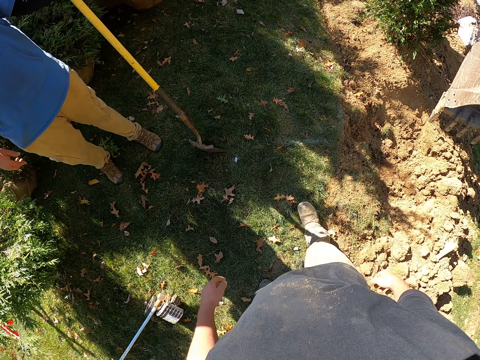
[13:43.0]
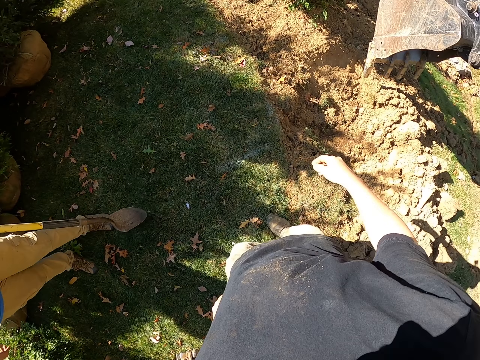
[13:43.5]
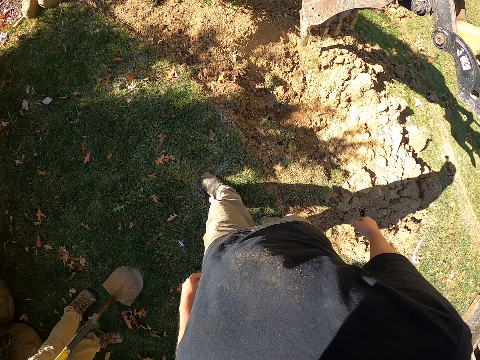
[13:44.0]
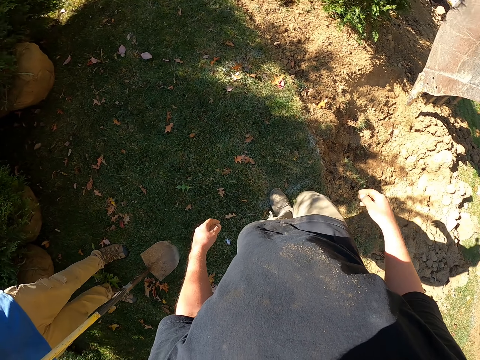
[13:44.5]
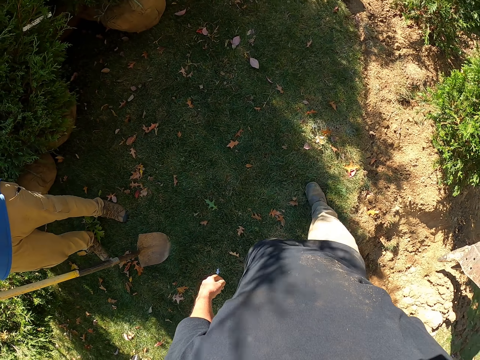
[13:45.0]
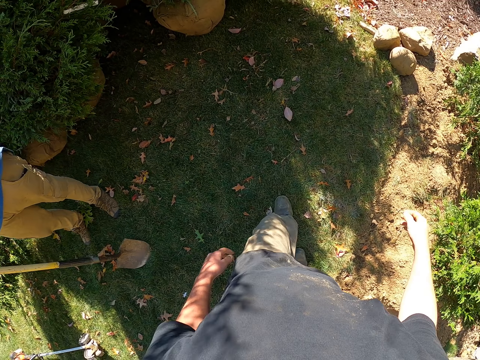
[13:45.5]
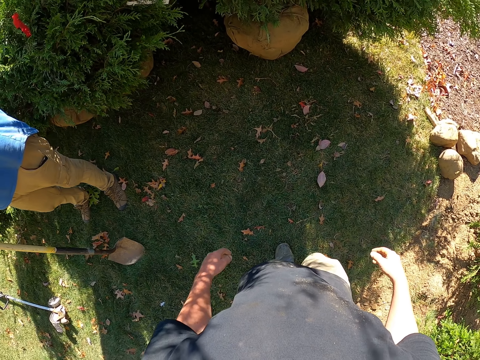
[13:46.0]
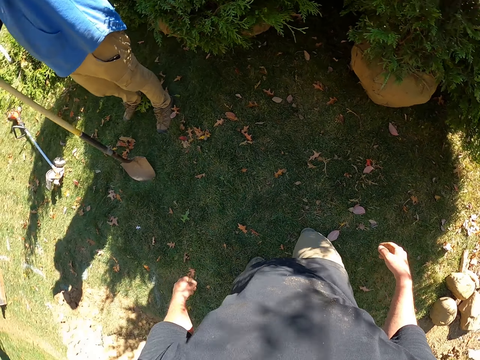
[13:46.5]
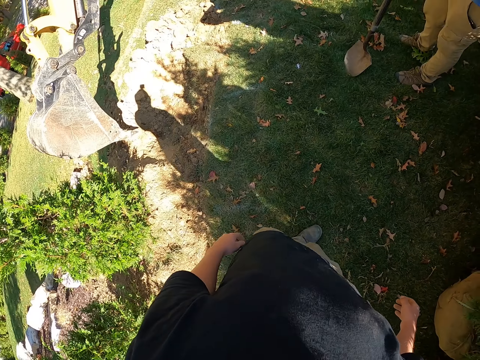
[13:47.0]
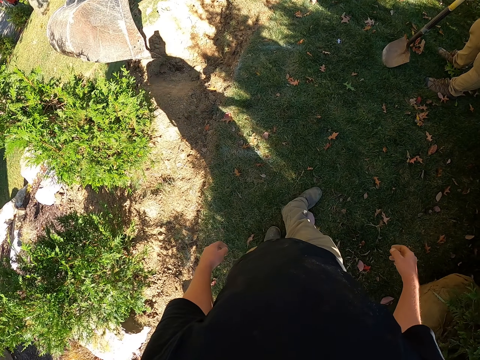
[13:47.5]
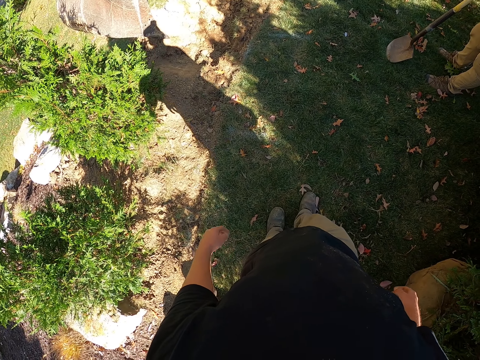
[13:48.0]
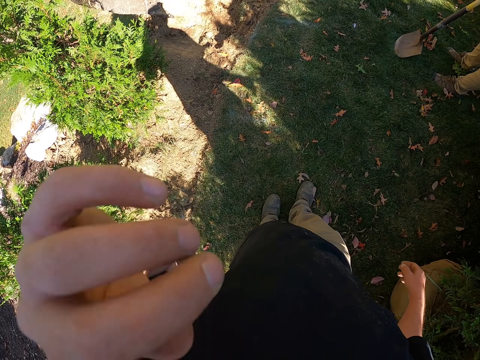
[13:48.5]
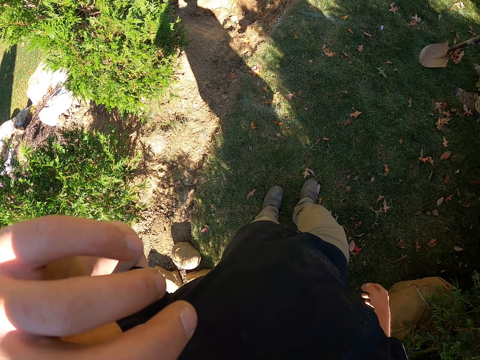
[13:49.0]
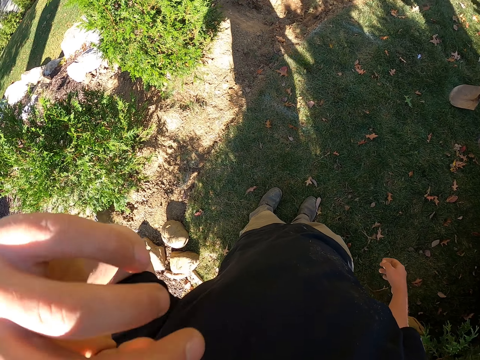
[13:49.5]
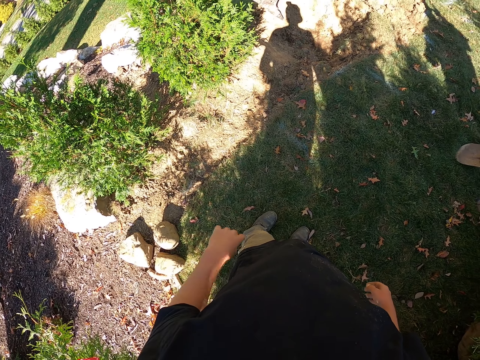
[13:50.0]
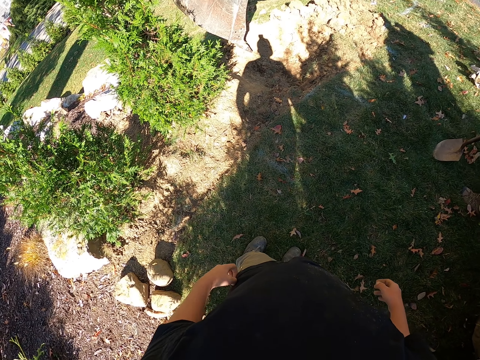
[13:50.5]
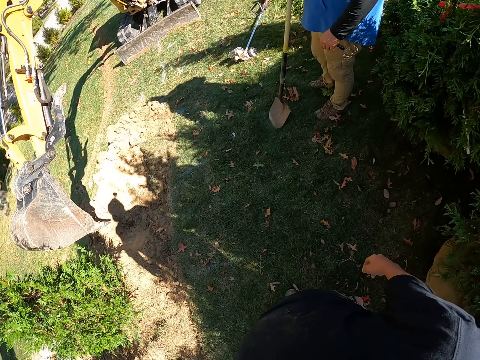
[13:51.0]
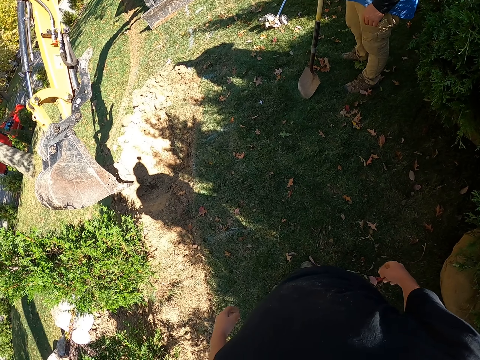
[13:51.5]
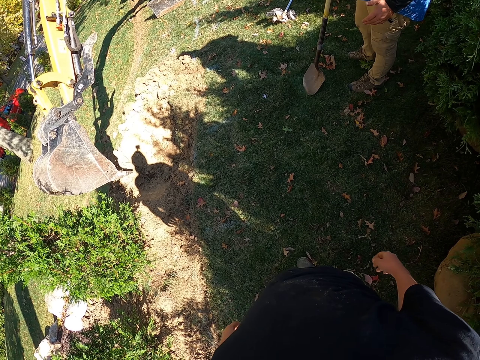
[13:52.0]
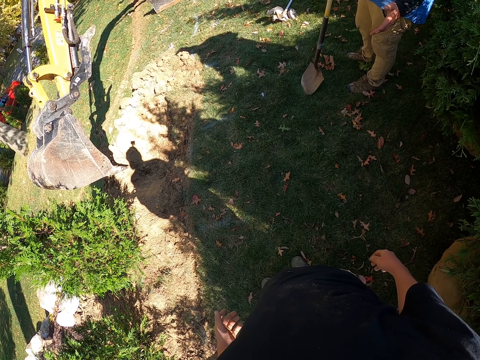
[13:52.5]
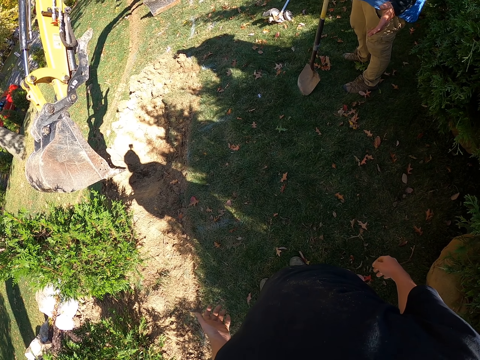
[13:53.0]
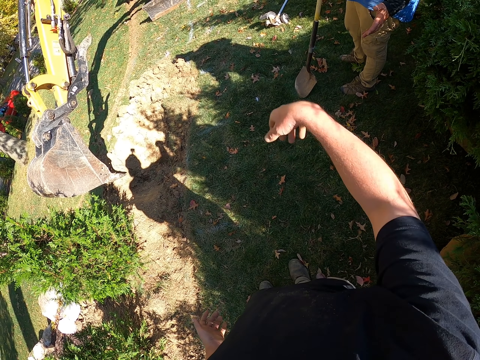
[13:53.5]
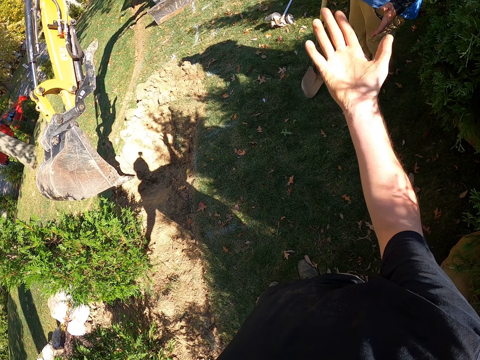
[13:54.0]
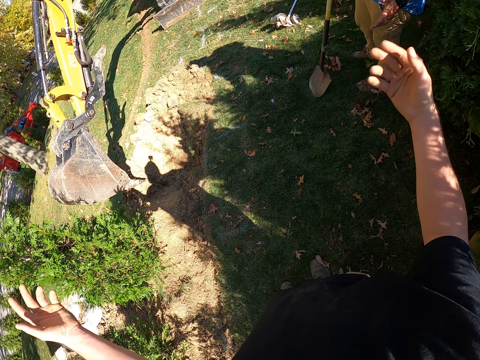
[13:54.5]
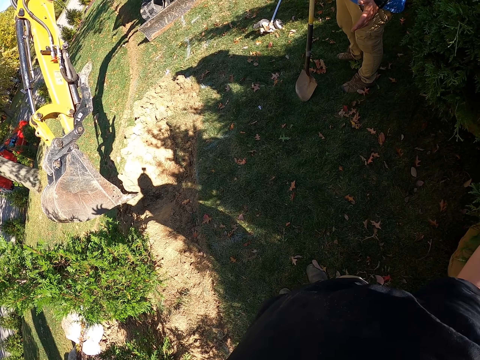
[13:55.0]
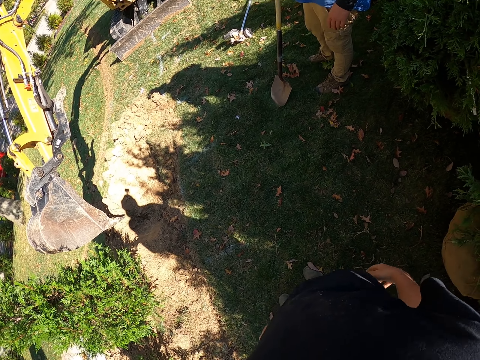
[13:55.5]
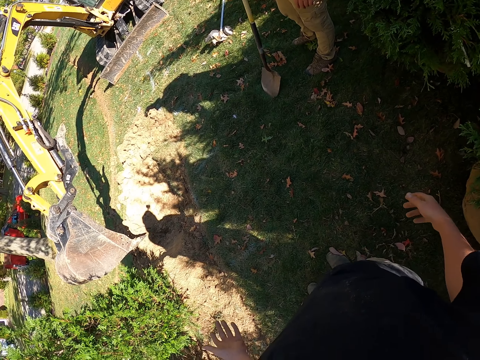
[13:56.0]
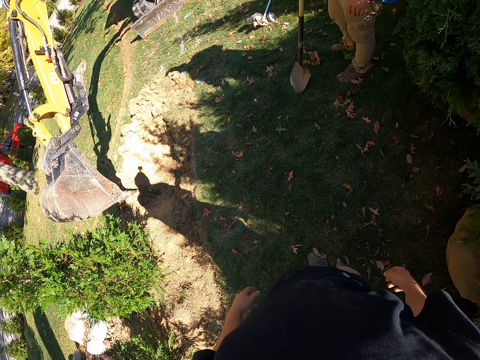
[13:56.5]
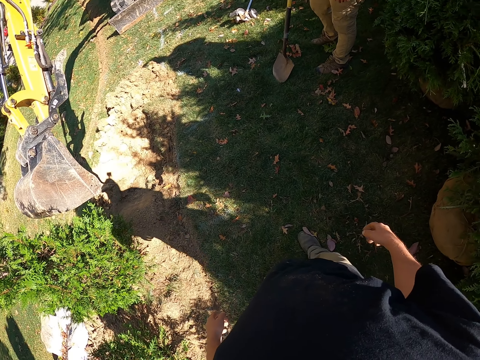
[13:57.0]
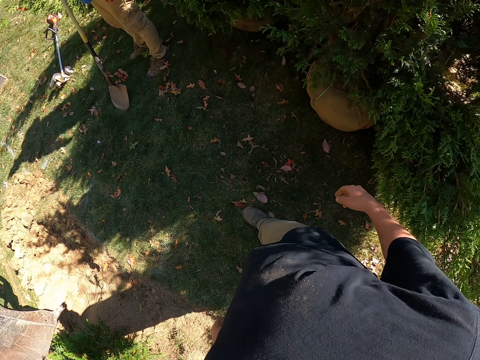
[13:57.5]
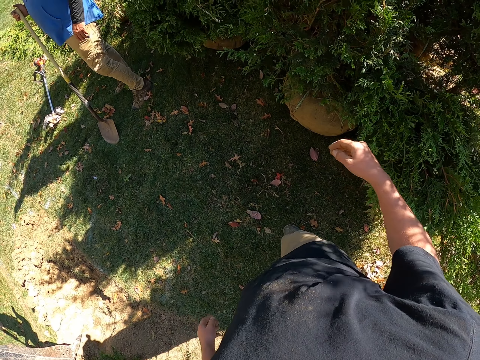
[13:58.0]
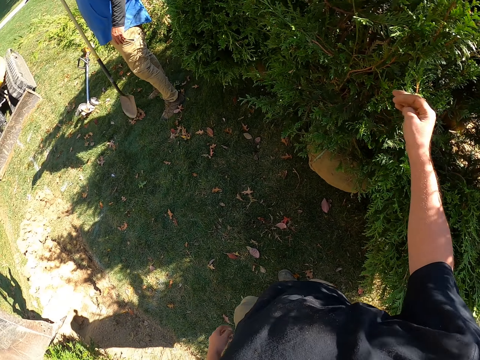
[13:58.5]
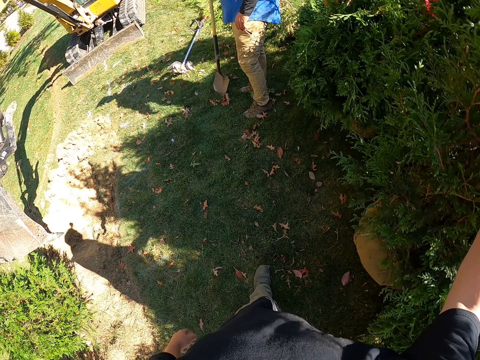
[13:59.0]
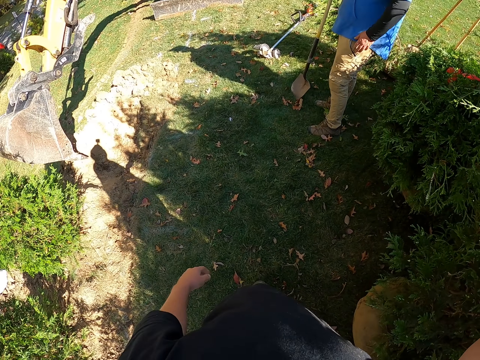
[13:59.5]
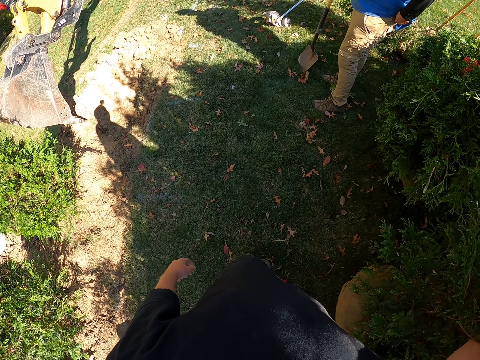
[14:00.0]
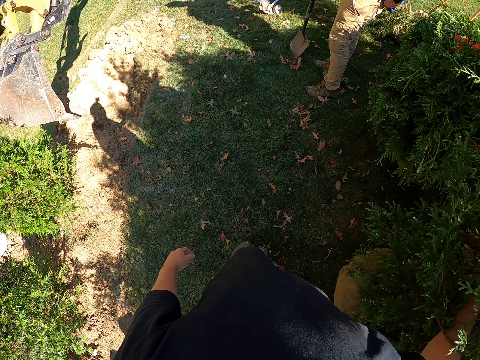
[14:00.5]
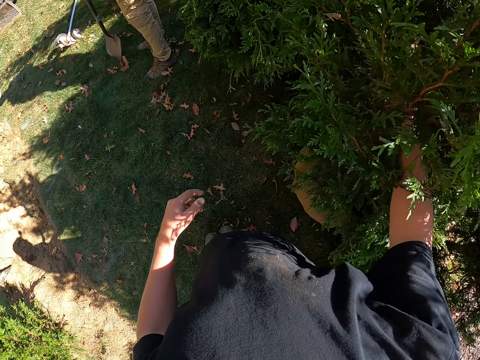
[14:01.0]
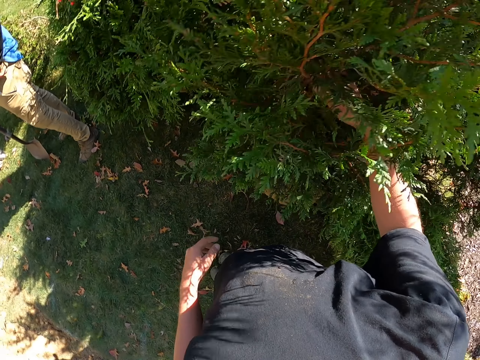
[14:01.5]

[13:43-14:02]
The camera wearer moves around. They gesture to a man. The camera wearer walks away. They raise the hand. They drop the hand. They look around. They raise the hand. They move the hand. They hold the plant. They touch the plant.

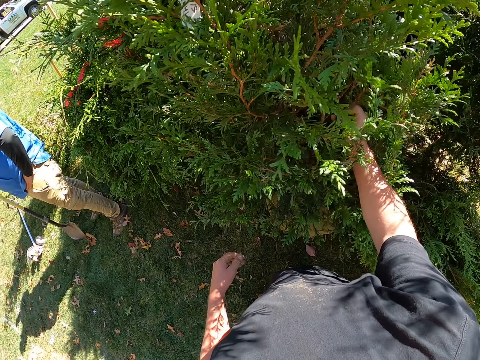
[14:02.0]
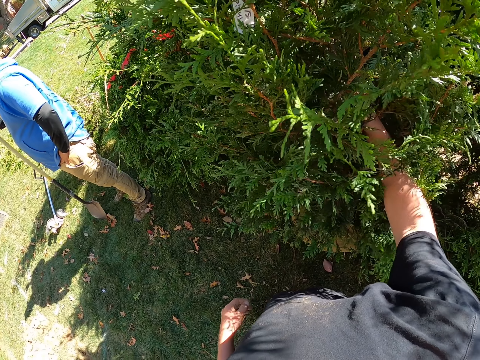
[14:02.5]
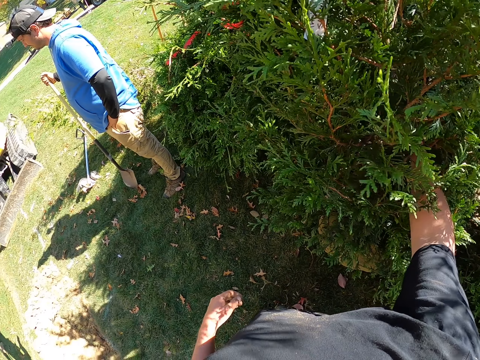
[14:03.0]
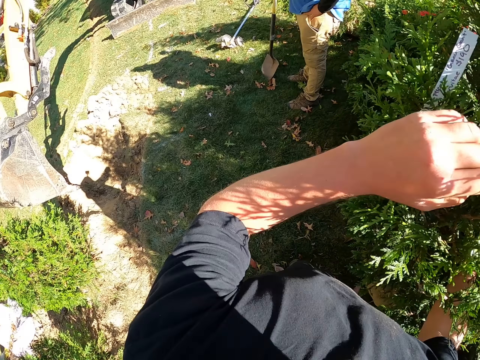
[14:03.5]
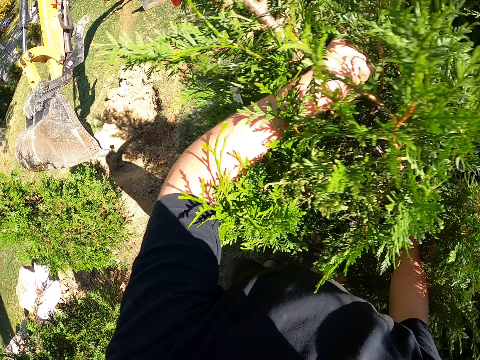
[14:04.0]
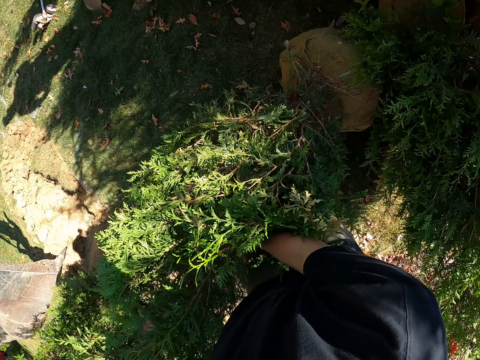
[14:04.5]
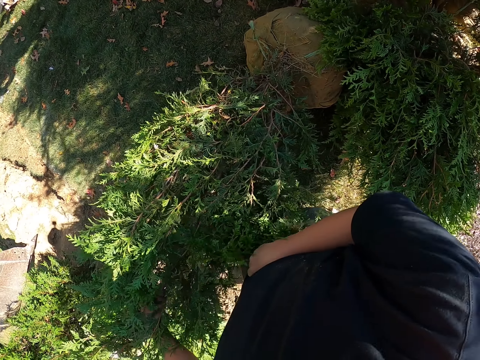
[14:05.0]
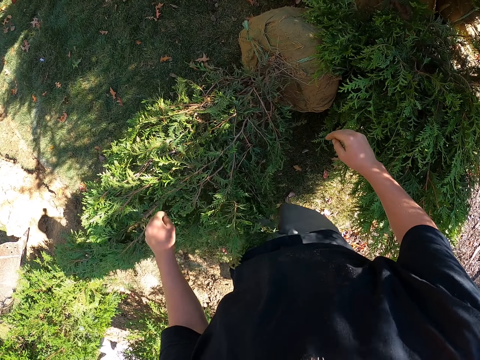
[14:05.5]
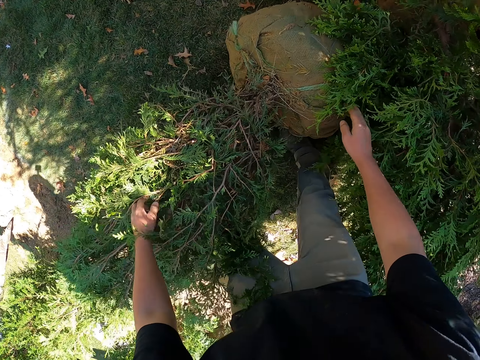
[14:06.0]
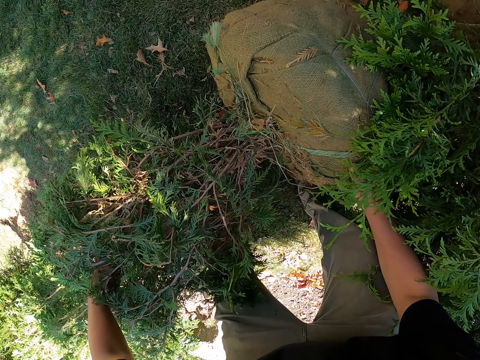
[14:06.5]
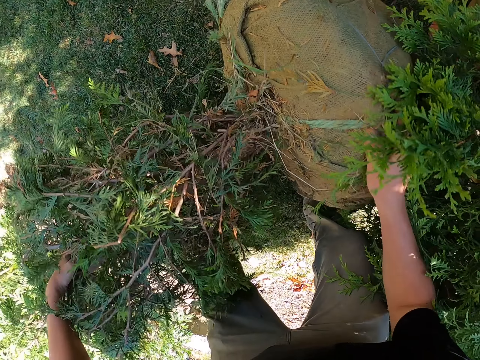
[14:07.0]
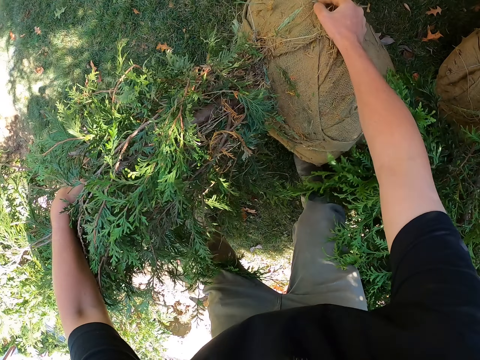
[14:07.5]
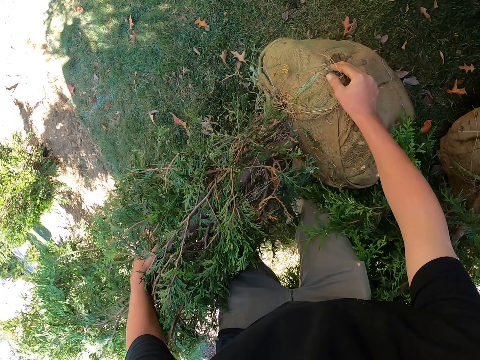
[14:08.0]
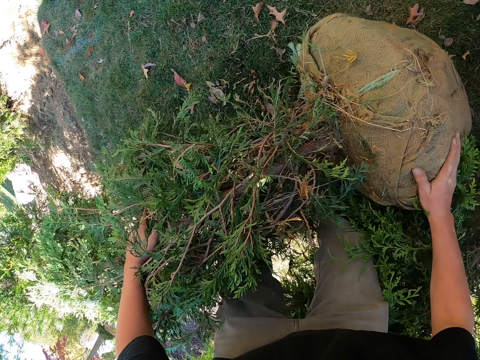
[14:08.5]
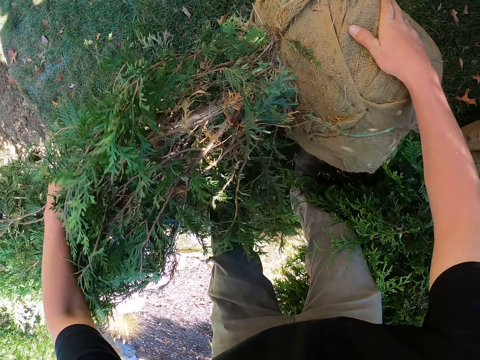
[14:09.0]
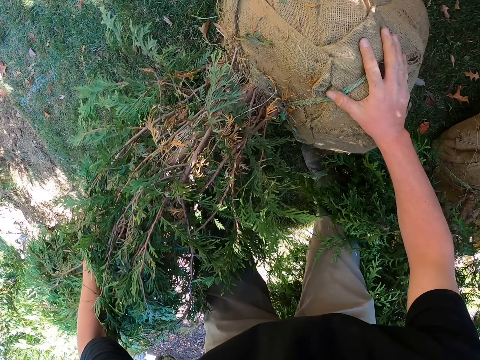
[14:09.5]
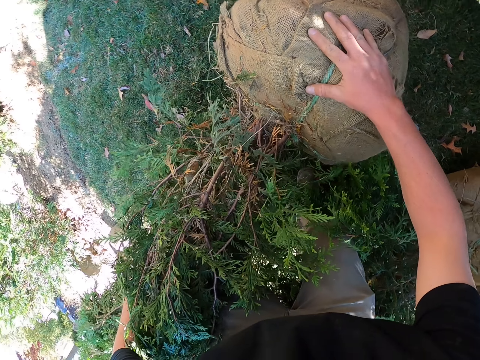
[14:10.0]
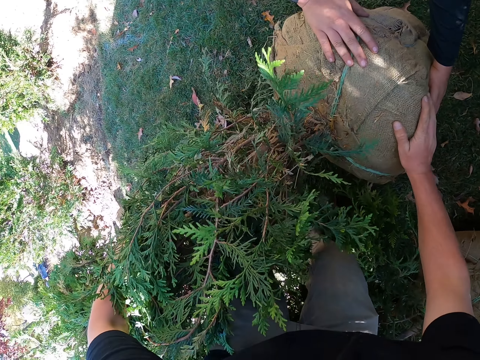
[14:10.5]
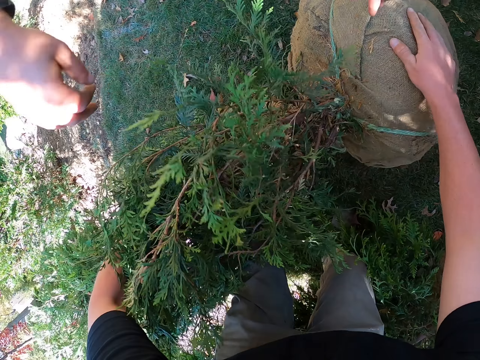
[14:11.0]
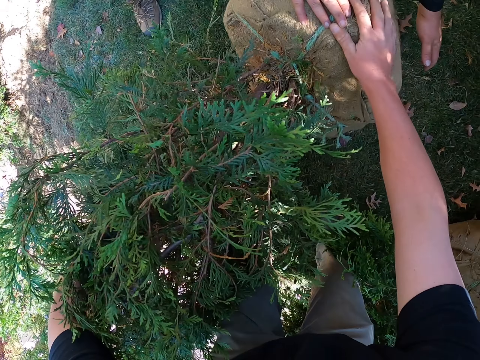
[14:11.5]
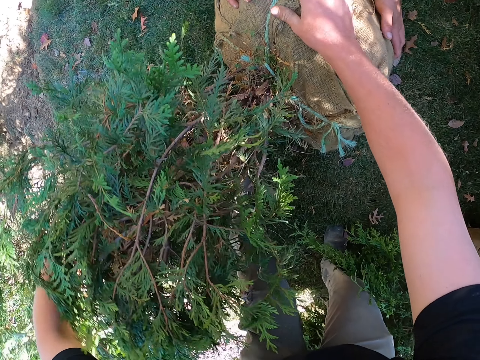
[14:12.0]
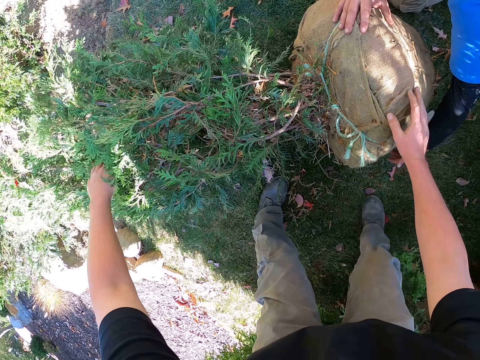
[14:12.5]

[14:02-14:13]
The camera wearer shakes the plant. They lay the plant on the ground. They roll the plant. They hold the plant. They rotate the plant.
